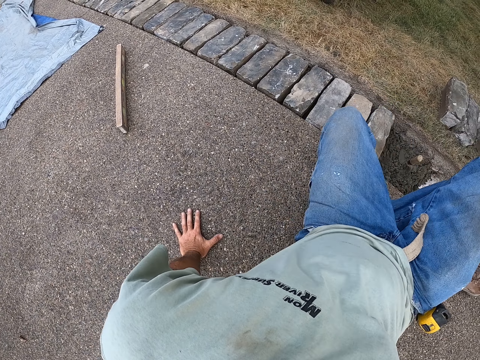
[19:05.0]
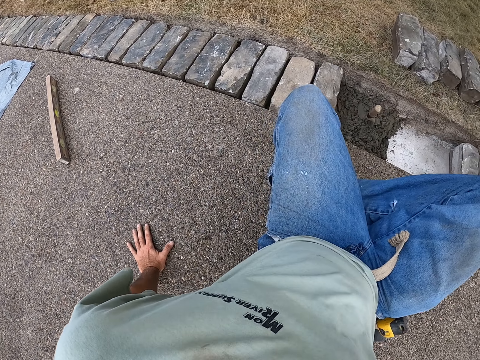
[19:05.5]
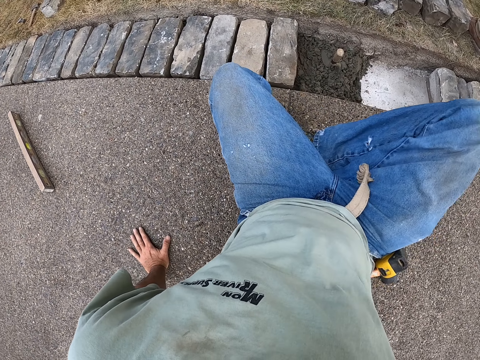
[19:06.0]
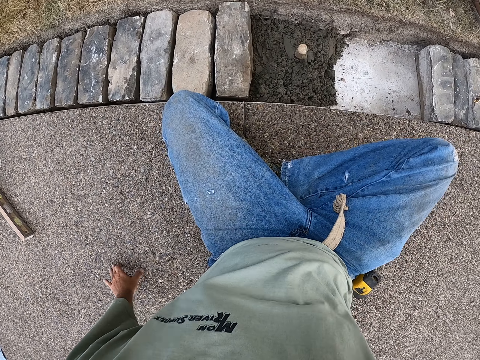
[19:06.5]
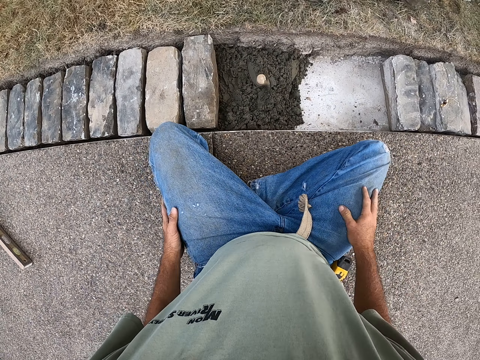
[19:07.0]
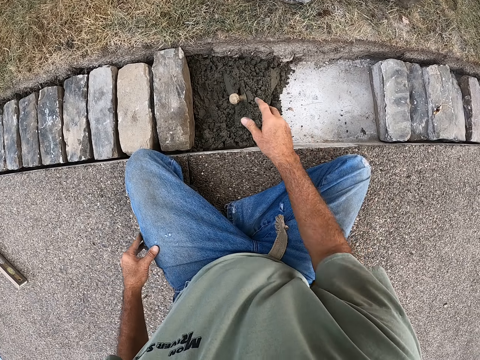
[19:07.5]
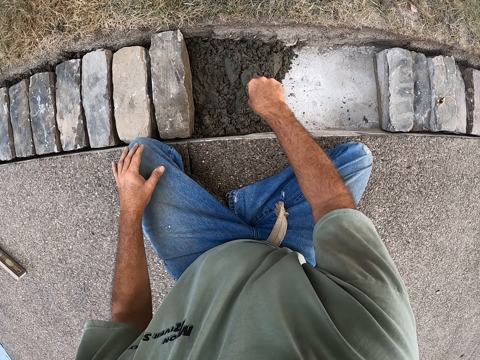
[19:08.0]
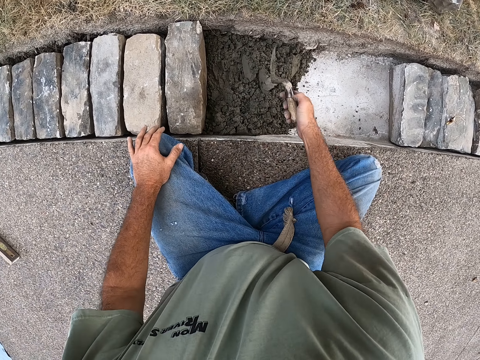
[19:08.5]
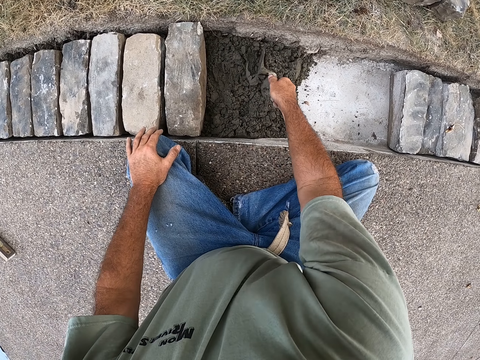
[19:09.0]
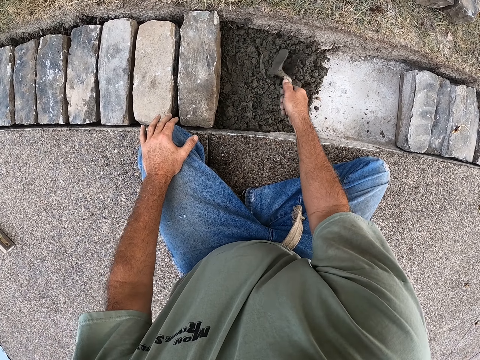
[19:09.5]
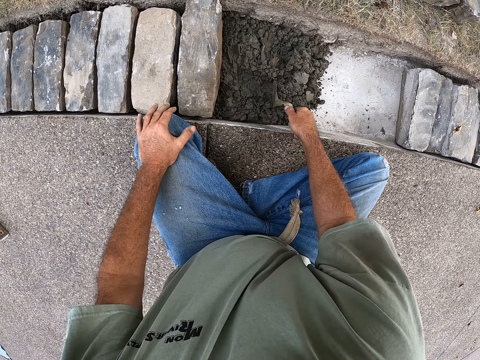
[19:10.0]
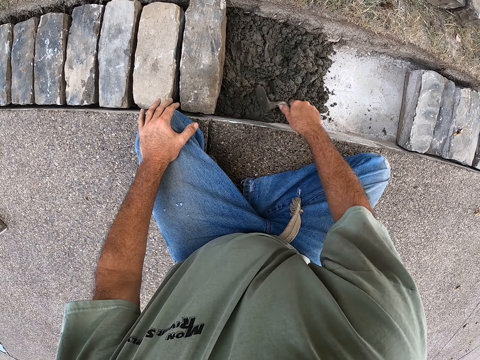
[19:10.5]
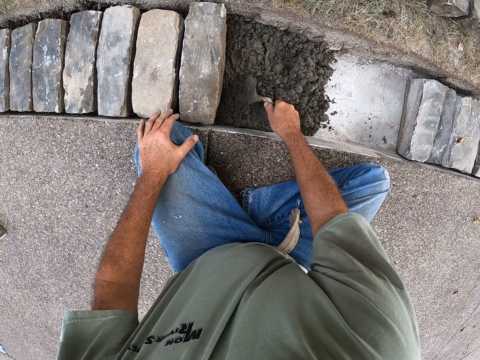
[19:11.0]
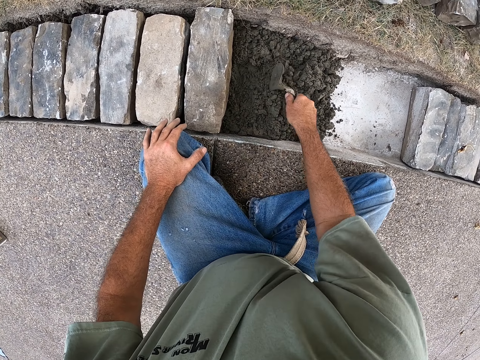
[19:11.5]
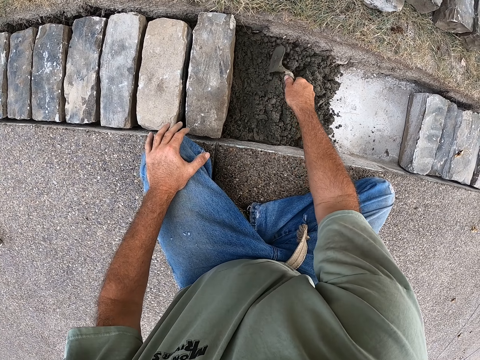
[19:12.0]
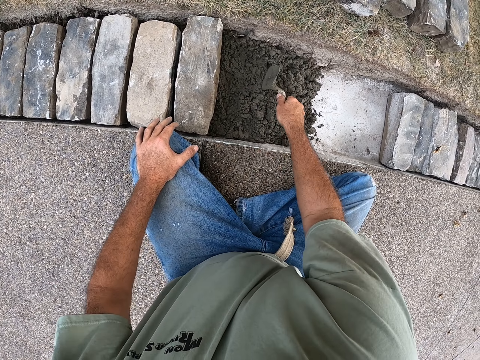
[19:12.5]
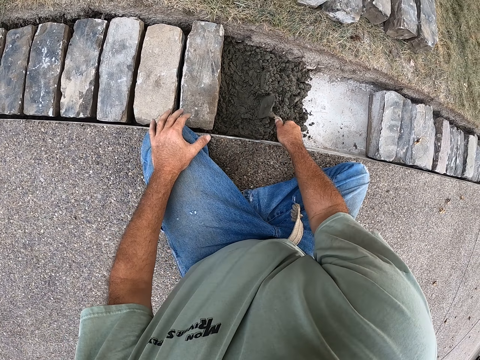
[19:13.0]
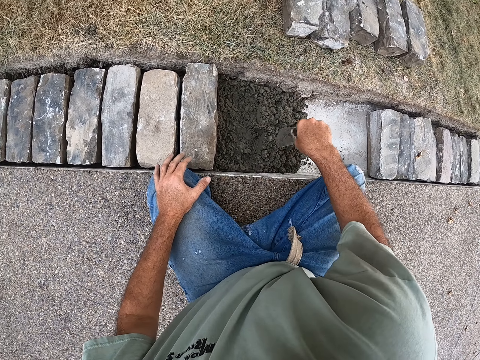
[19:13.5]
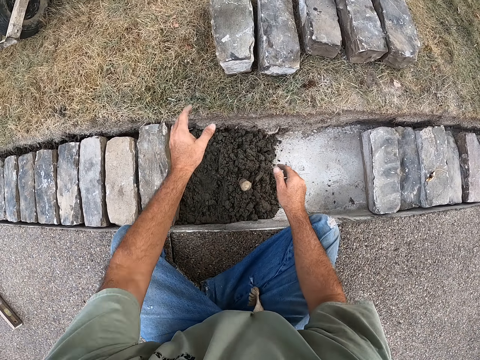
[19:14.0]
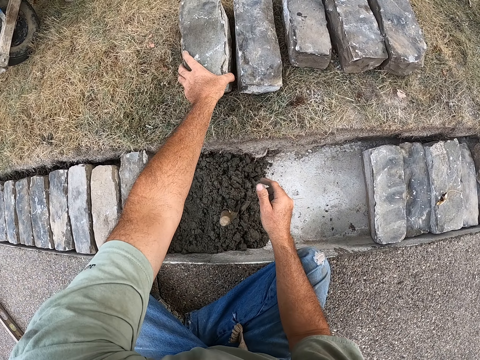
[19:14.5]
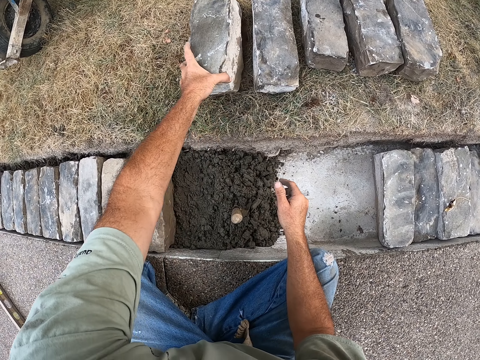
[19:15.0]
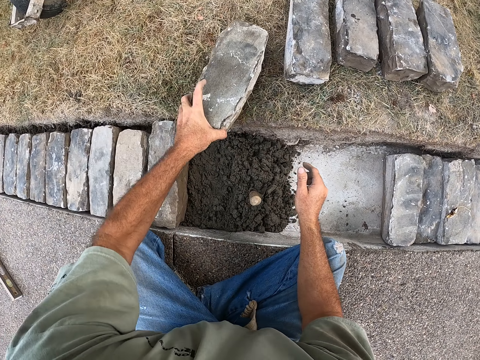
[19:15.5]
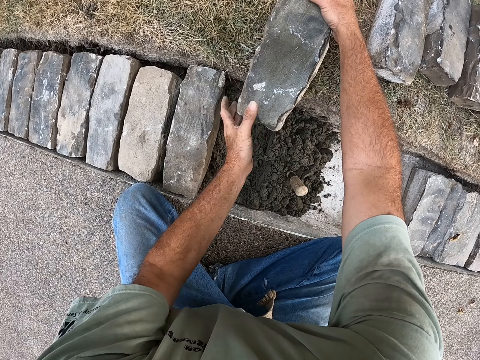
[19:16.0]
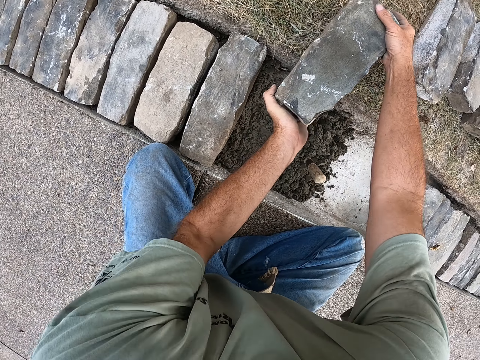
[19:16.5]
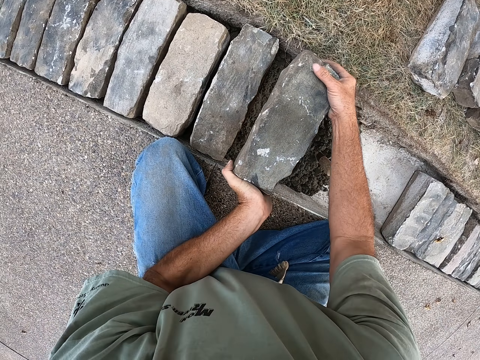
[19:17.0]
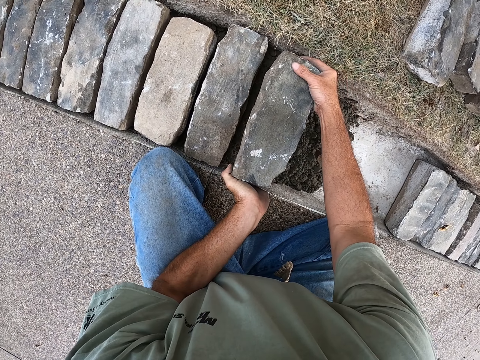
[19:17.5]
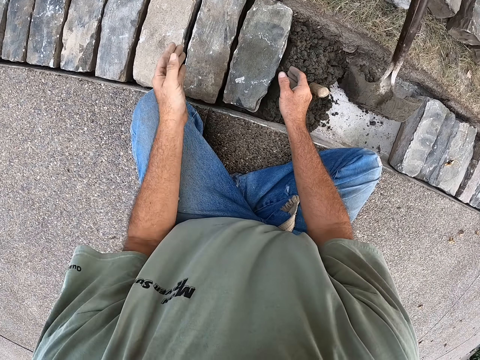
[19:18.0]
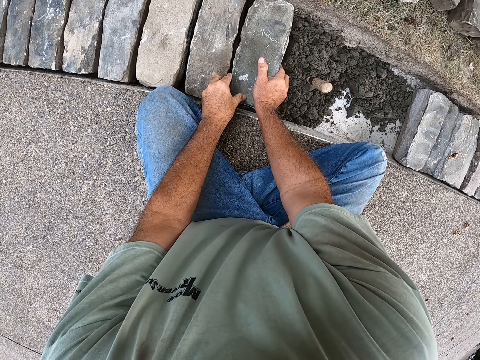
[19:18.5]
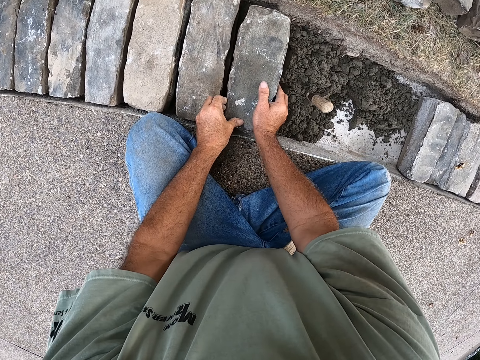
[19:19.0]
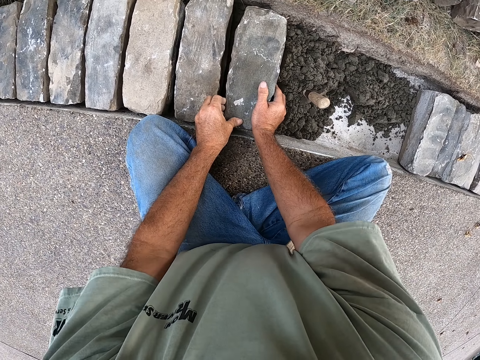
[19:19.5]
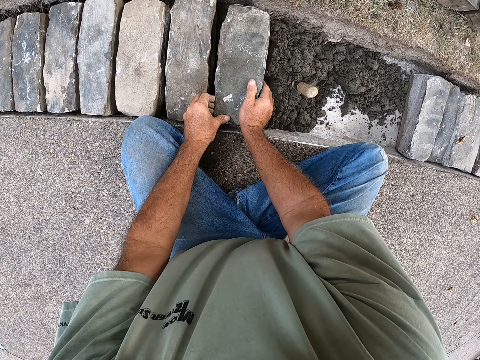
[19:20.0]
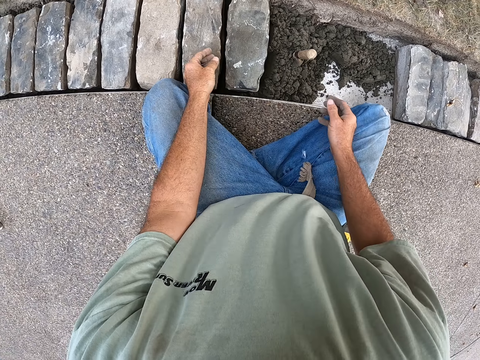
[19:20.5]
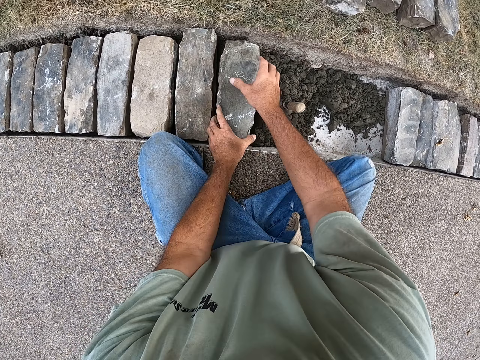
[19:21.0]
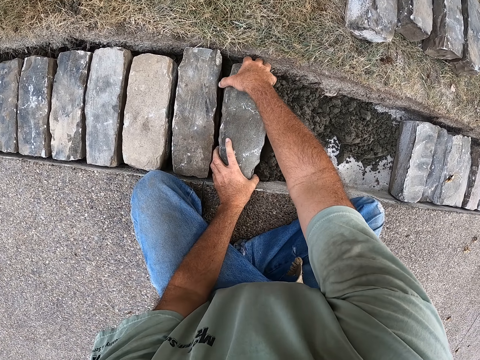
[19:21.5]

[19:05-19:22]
The camera wearer moves his body. He pulls the trowel from the ballast. He spreads the sand with the brick trowel. He pulls aside the ballast with the trowel. He pulls a concrete block with the left hand from the ground. He holds the concrete block with both hands. A man pours sand in the hole. The camera wearer drops the concrete block on the ballast. He fixes the concrete block with both hands.

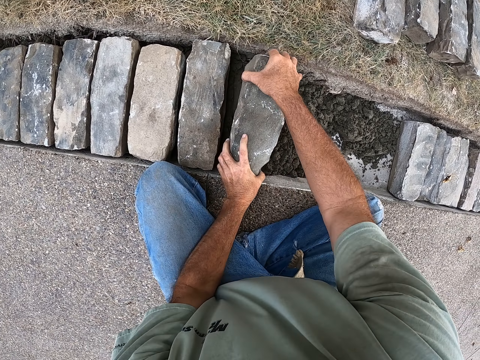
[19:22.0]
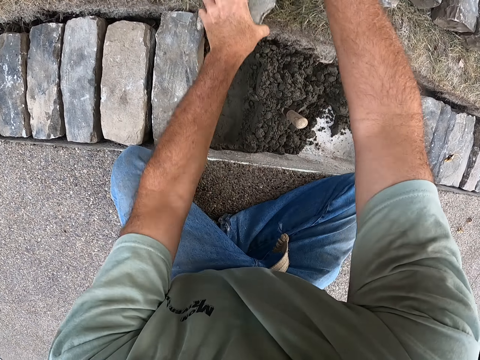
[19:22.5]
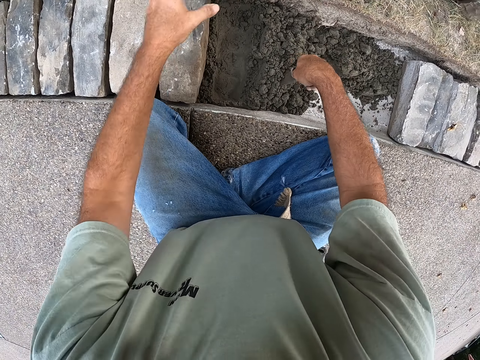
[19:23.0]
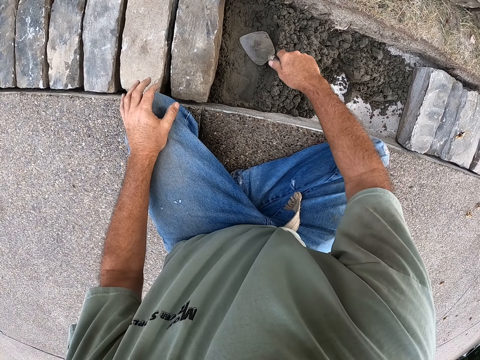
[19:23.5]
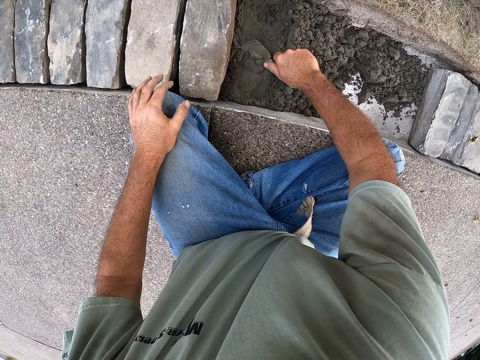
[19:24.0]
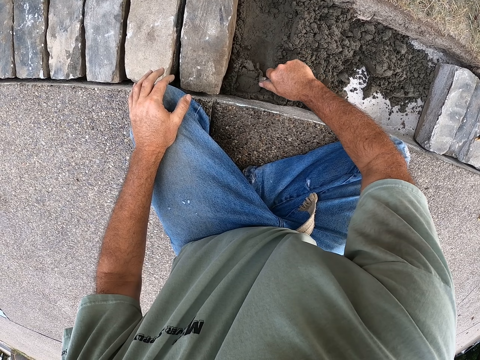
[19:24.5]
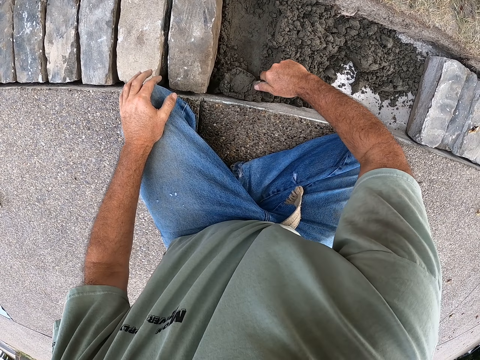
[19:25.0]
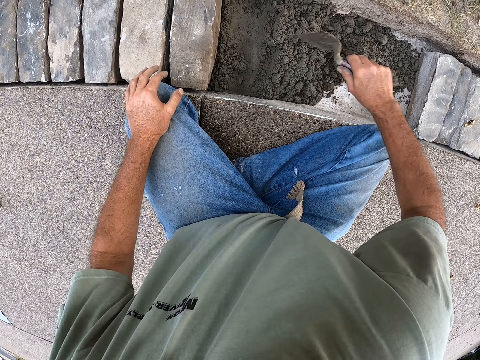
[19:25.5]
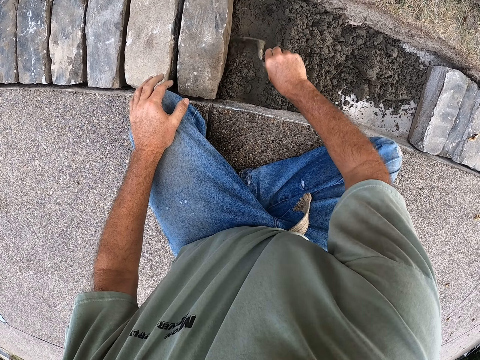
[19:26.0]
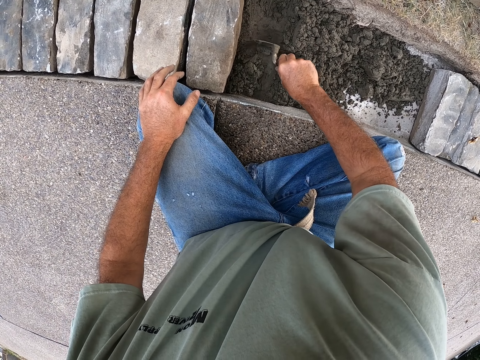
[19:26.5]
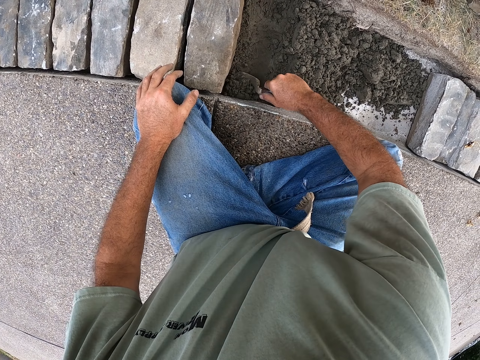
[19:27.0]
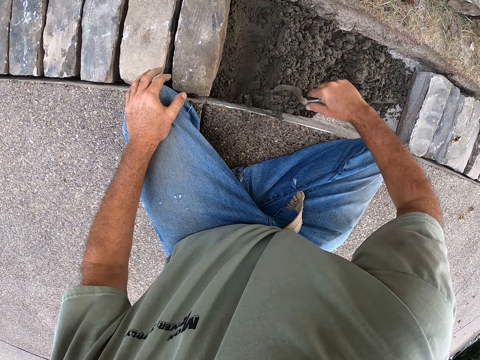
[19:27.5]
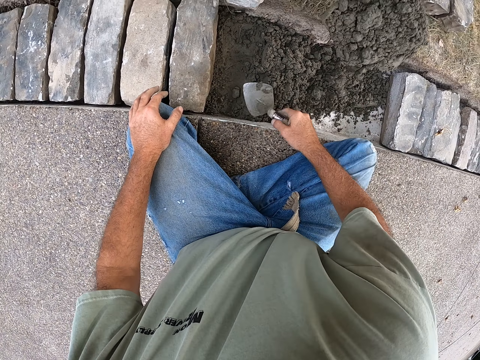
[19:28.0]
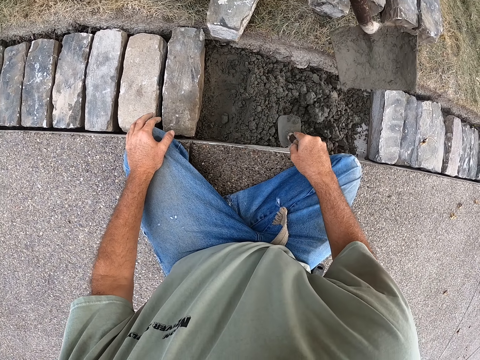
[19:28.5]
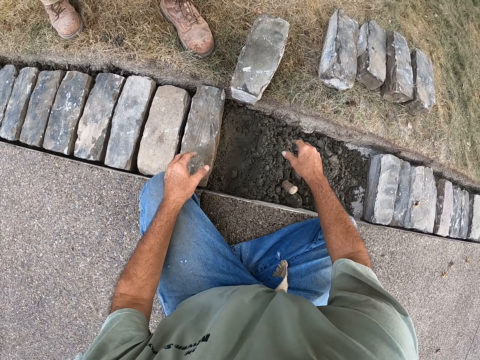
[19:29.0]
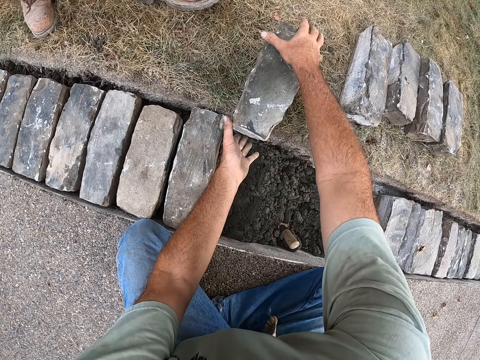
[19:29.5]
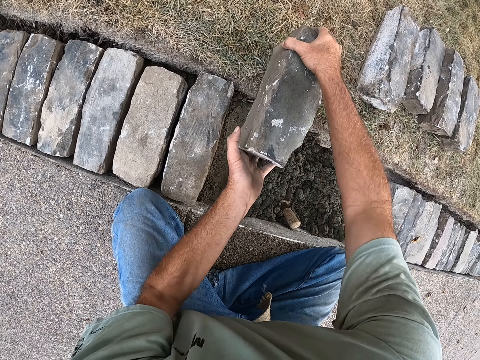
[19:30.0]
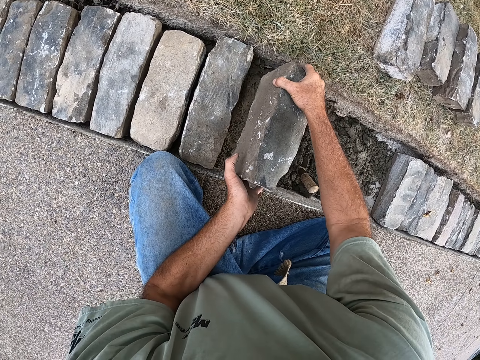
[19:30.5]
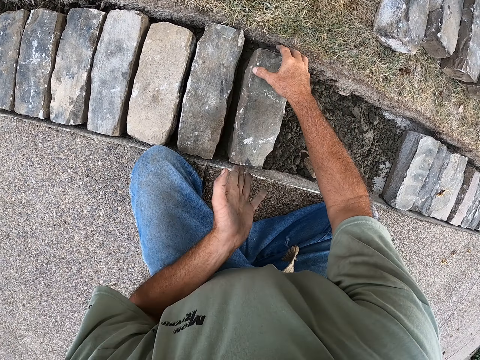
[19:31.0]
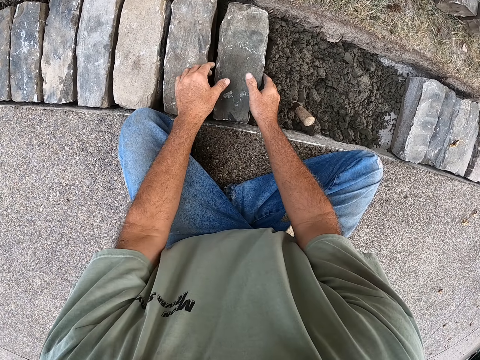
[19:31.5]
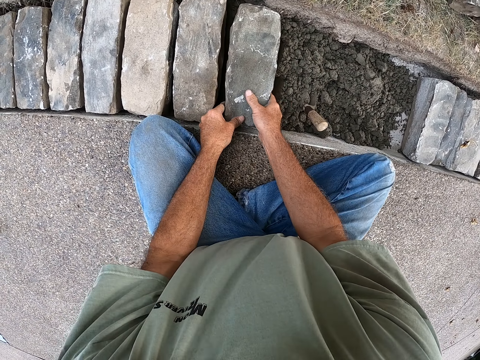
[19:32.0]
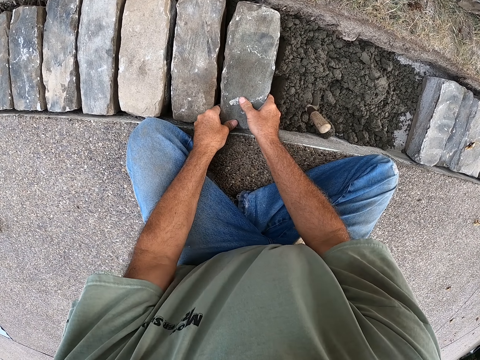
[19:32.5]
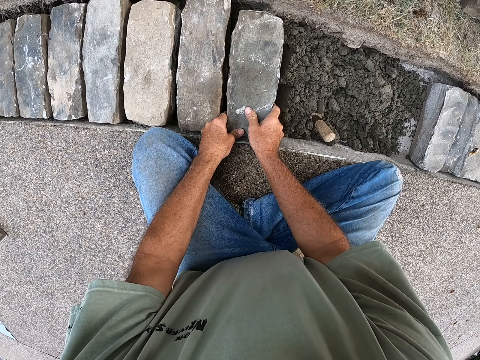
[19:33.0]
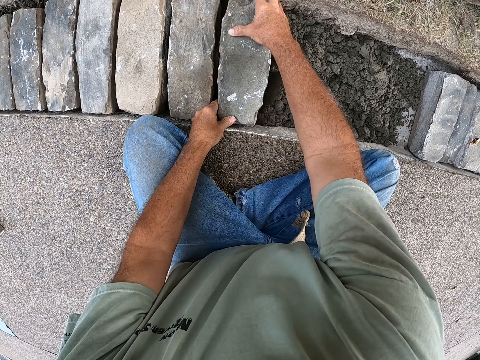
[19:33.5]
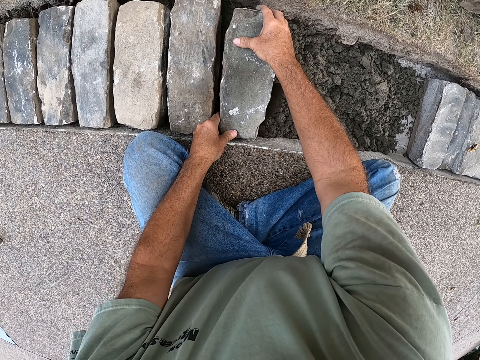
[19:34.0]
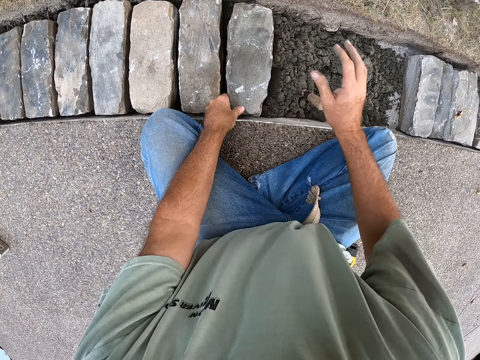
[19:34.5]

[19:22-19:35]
The camera wearer lifts a concrete block with both hands and throws aside the concrete block. They pull the trowel from the ballast. They pick the ballast with the trowel. They spread the sand with the brick trowel. They put the ballast aside from the trowel. They pick the ballast with the trowel. A man pours the ballast on the ditch from the shovel. The camera wearer picks the concrete block with both hands from the ground. They drop the concrete block on the ballast. They fix the concrete block with both hands.
